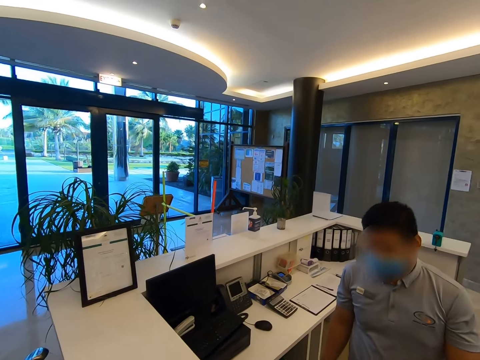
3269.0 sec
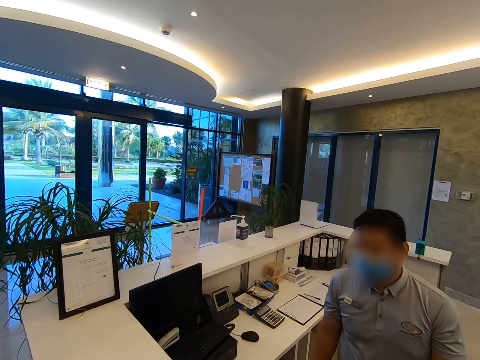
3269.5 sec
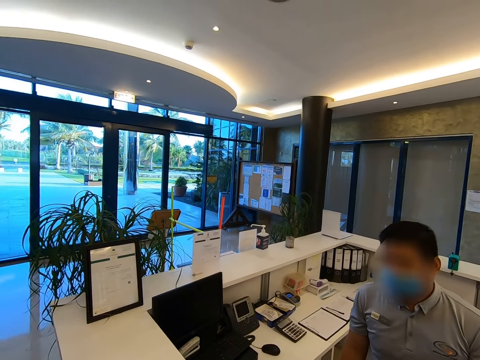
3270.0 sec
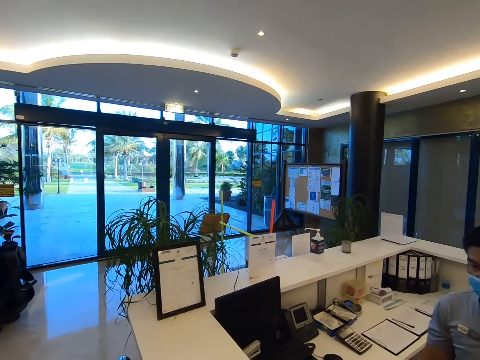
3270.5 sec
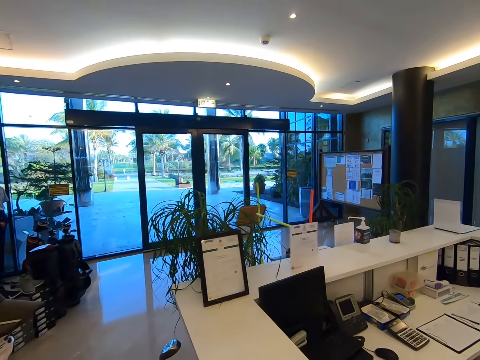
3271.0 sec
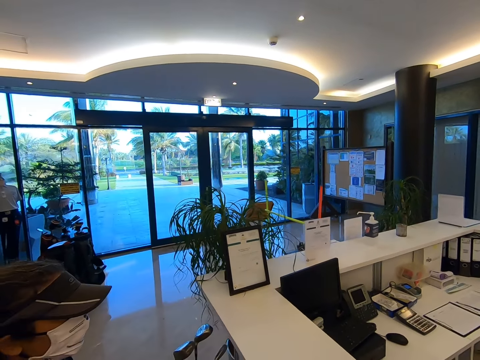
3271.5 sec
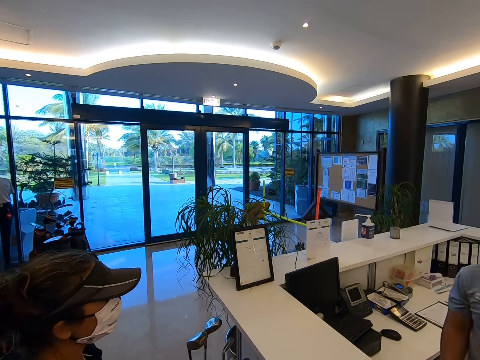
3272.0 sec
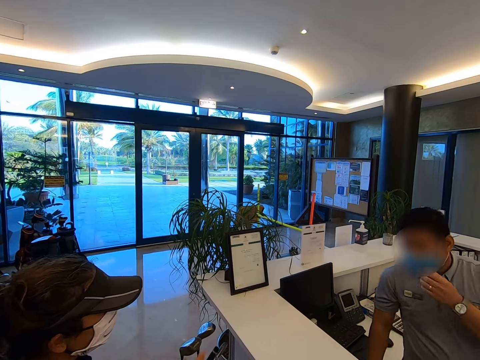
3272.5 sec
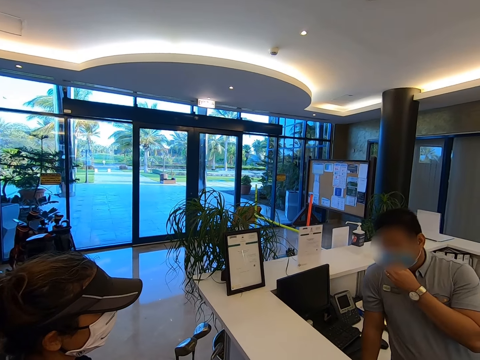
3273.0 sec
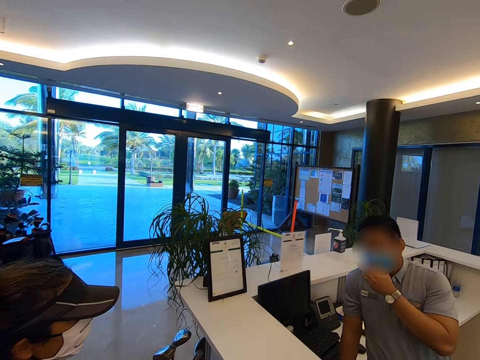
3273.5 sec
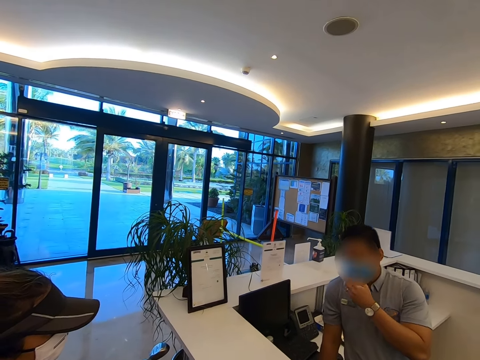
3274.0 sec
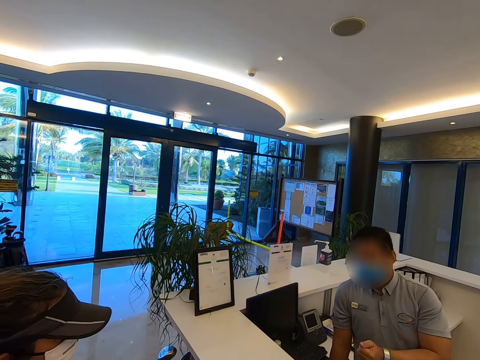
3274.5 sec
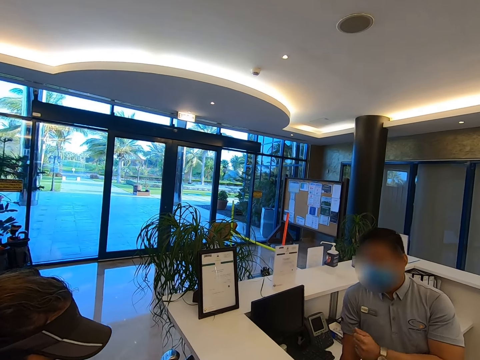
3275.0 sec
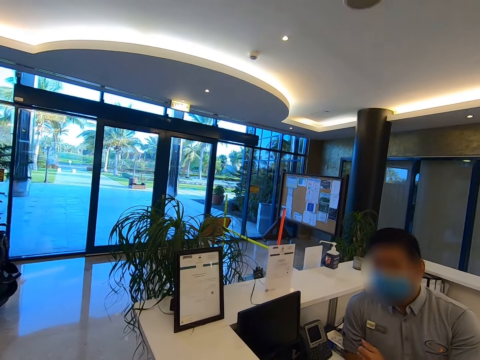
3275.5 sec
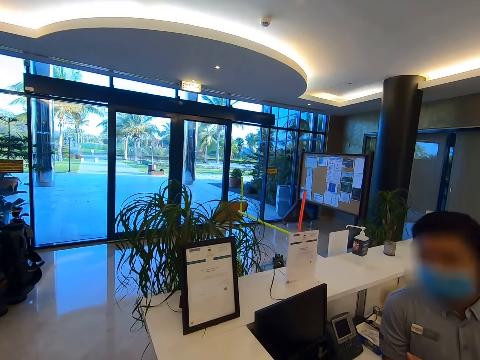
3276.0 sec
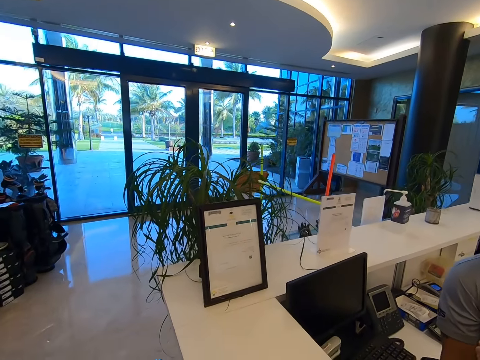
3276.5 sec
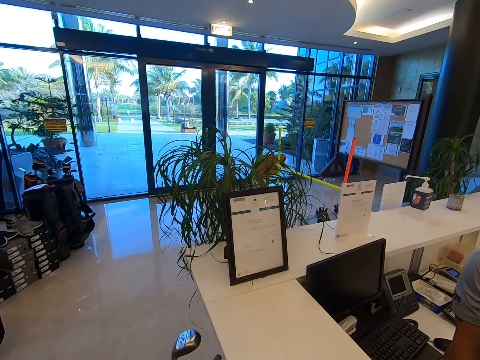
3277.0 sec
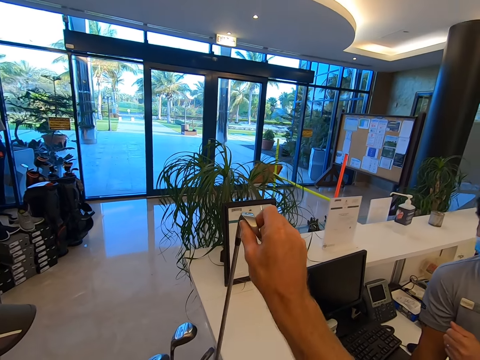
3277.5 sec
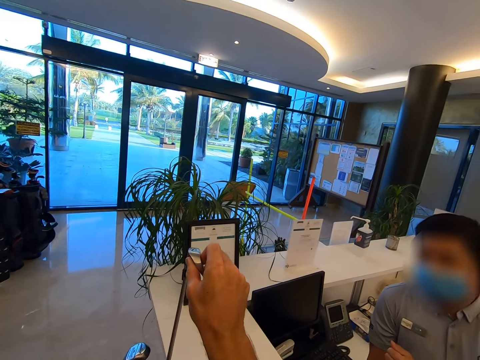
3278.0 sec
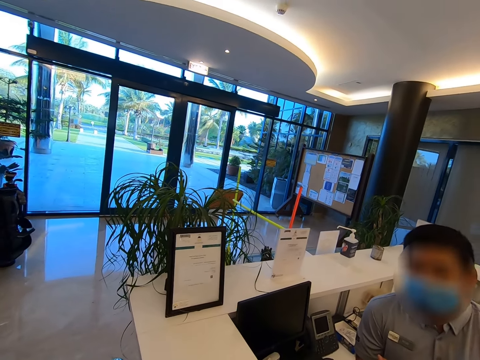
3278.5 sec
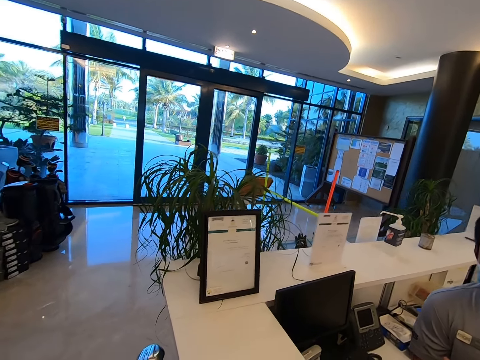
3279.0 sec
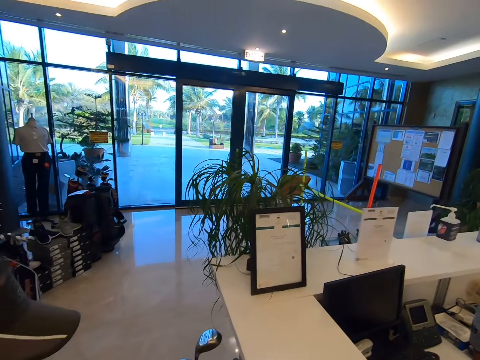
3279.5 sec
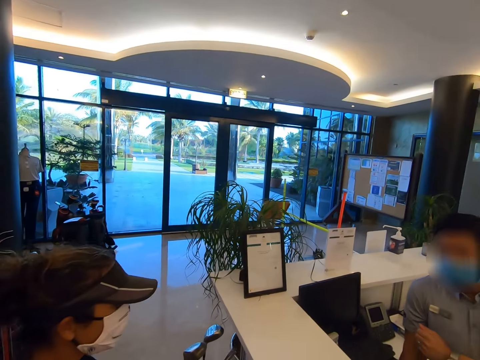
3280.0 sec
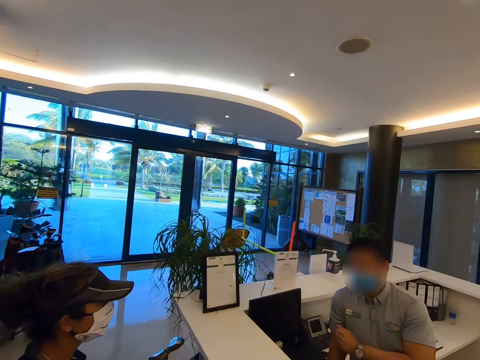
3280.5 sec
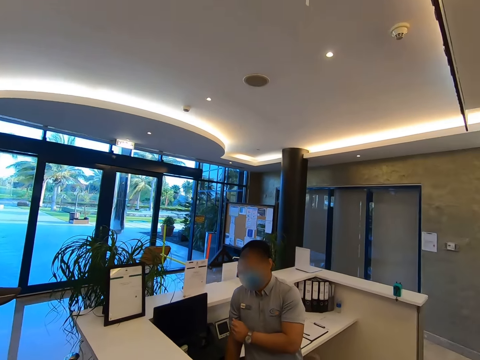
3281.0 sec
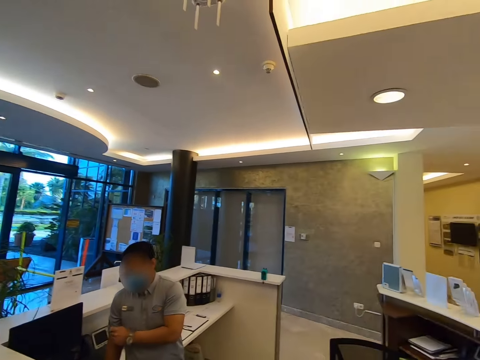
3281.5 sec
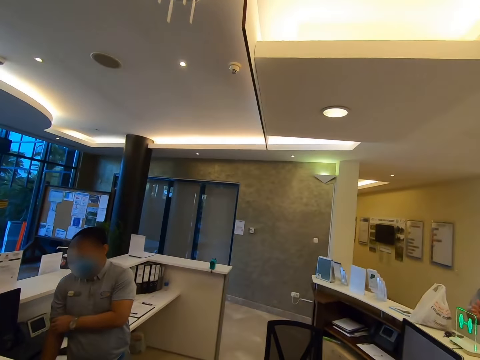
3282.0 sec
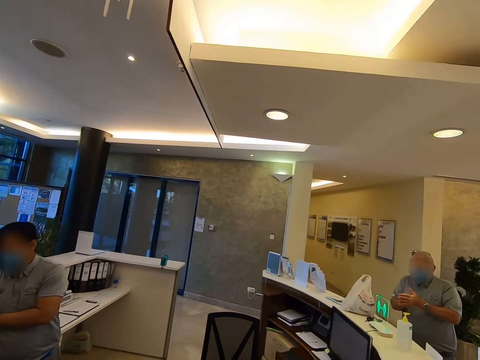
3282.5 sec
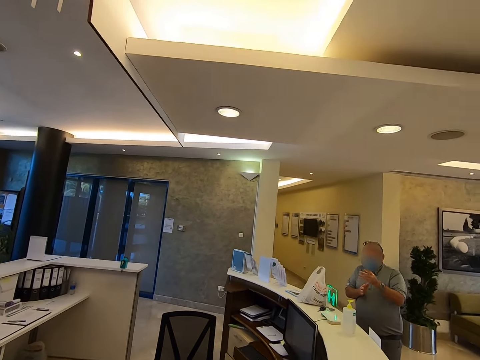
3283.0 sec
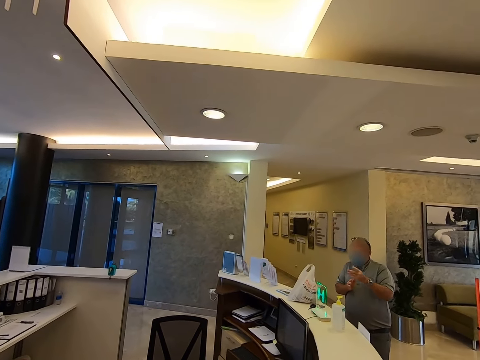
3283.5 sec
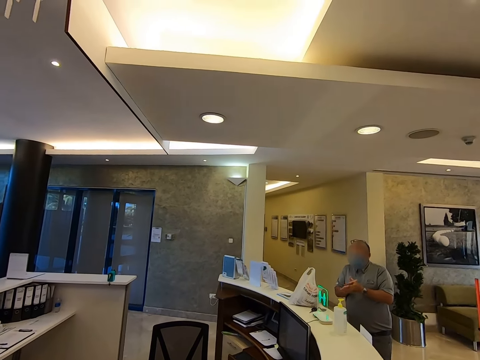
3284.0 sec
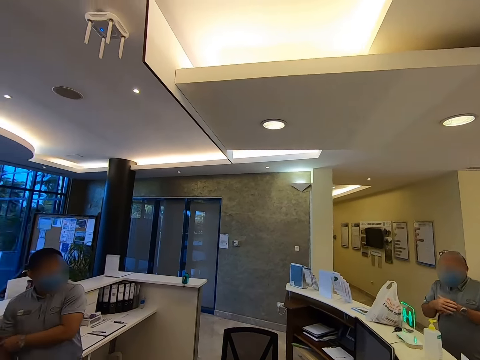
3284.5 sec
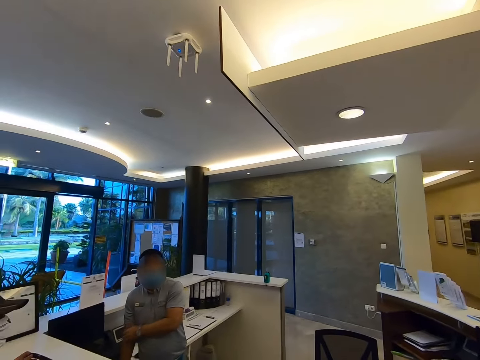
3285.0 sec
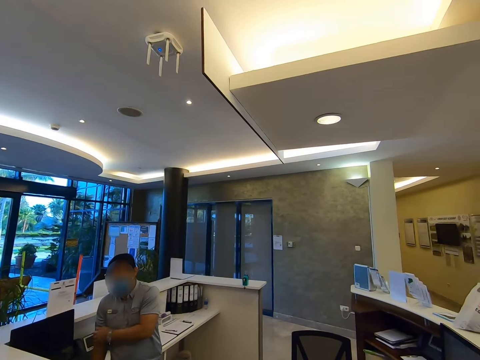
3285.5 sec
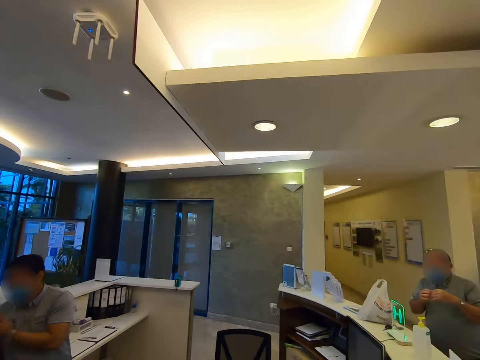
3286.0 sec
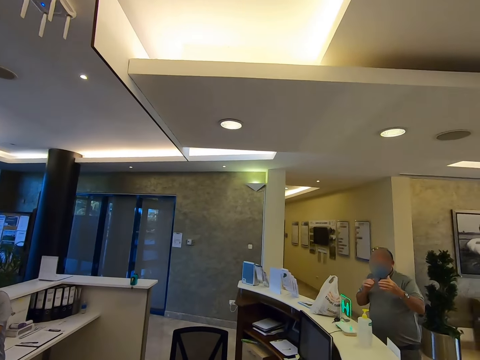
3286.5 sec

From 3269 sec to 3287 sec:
A person holds a golf stick on hand. The camera wearer stares around in a golf club hall.

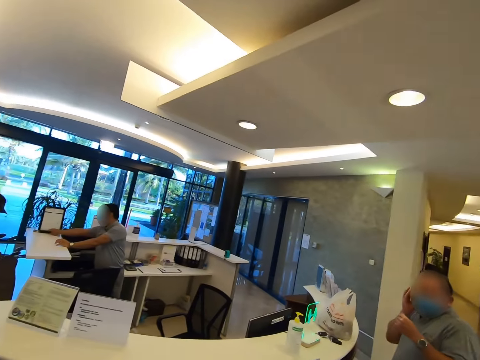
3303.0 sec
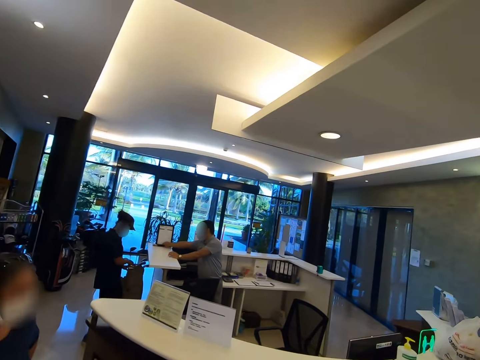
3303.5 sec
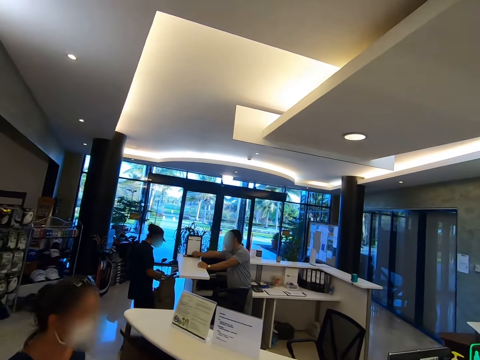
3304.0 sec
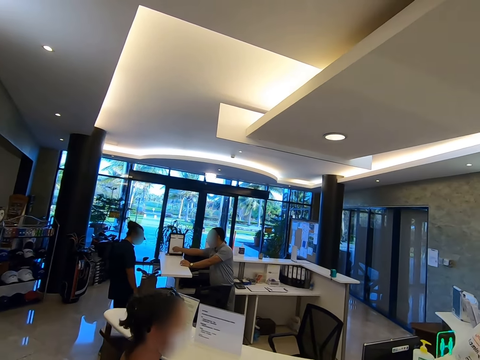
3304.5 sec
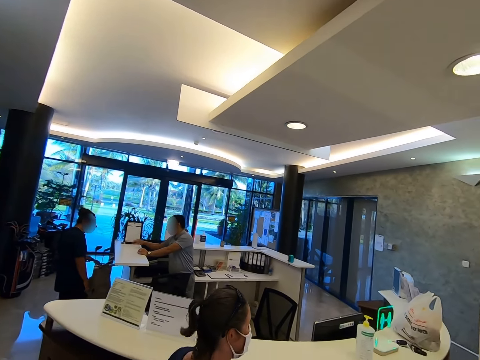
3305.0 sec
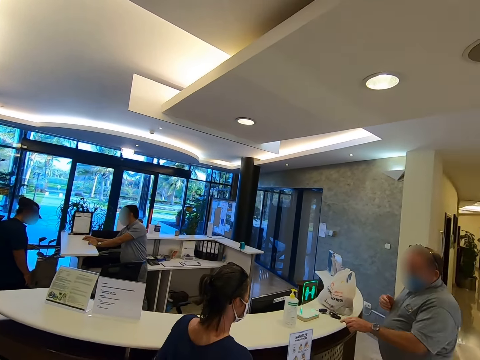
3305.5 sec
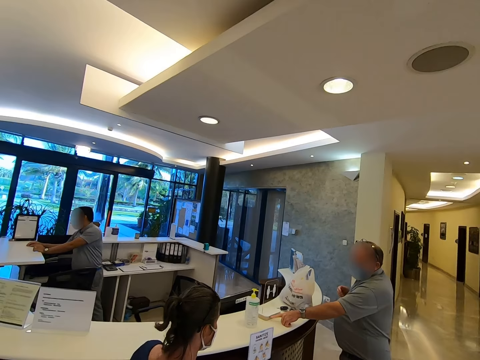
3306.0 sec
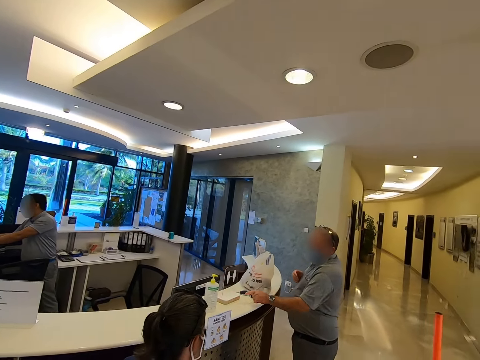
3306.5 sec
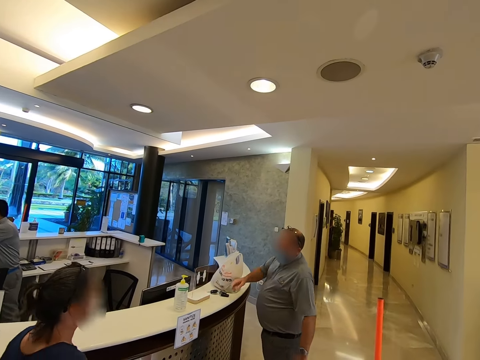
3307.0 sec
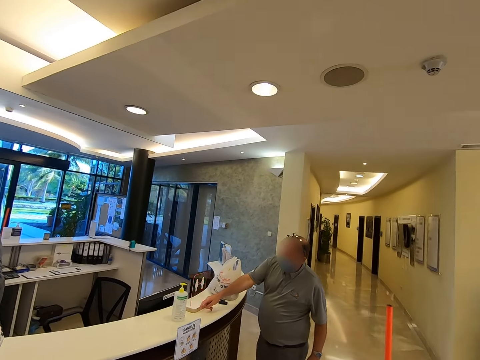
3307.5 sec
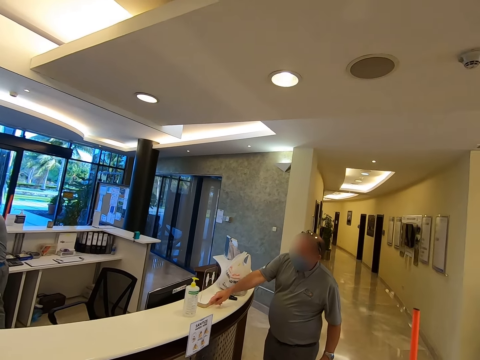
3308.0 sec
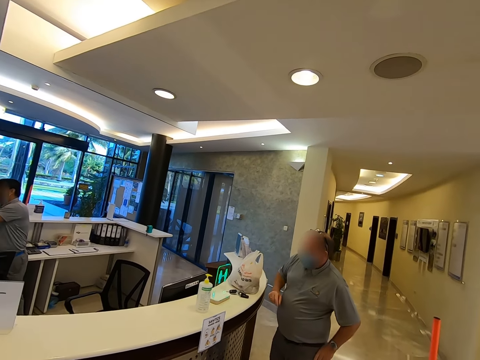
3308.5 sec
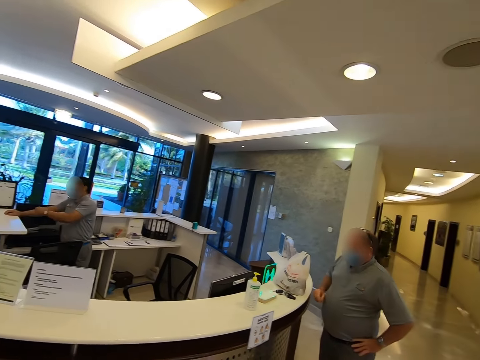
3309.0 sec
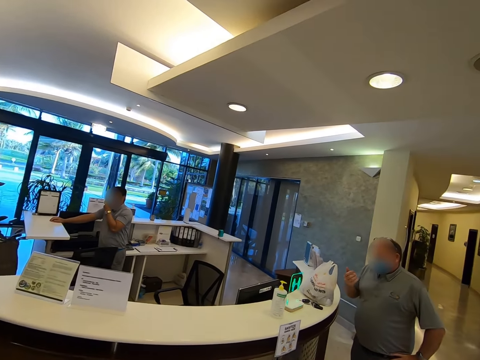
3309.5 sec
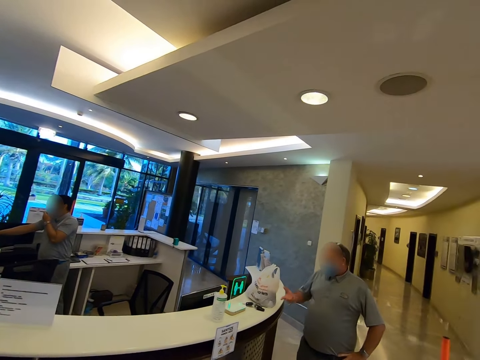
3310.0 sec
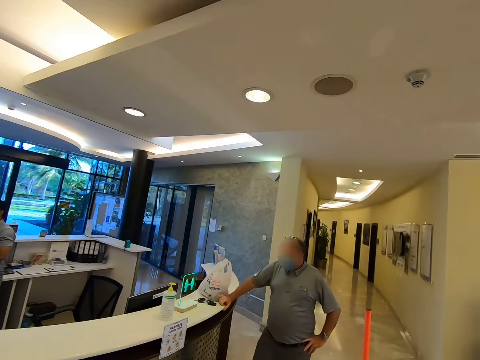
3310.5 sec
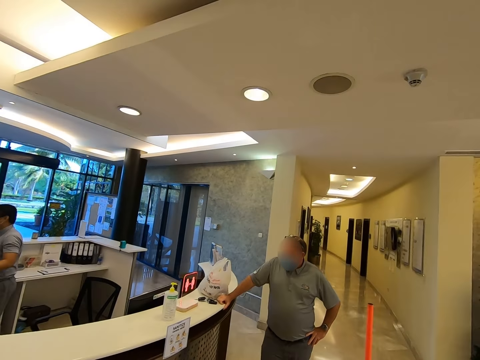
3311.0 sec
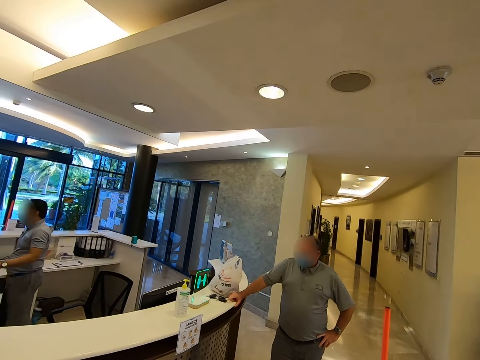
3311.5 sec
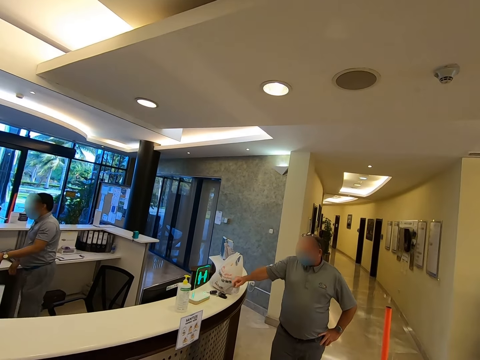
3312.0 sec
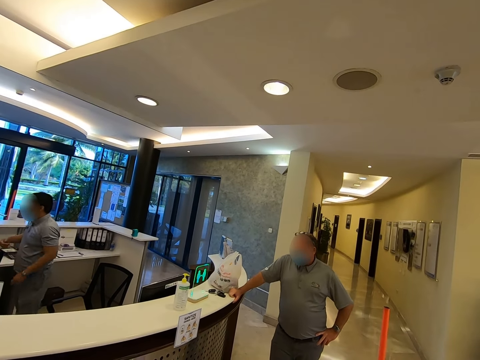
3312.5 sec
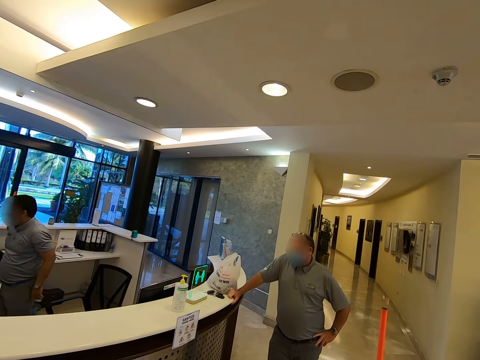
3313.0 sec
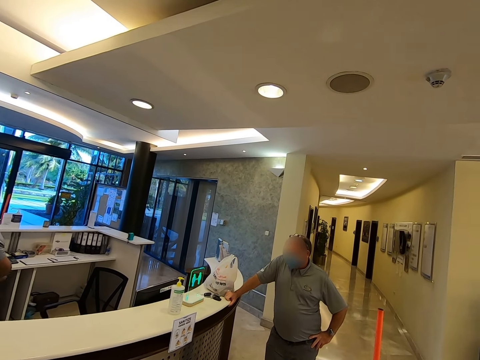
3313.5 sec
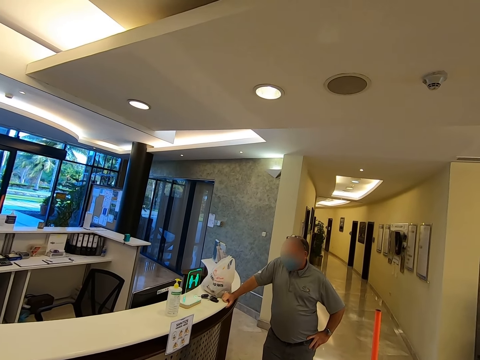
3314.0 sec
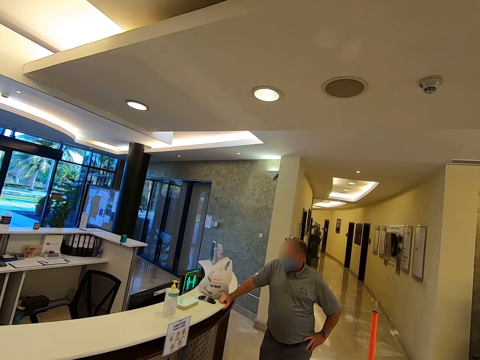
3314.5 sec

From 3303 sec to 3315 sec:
A person walks around. A man operates on a transparent sign board machine. Another person walks around.
